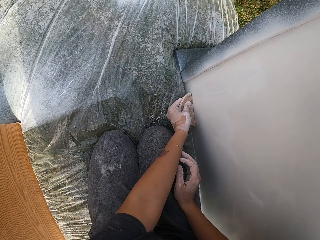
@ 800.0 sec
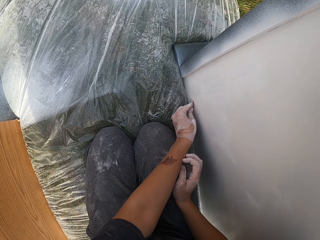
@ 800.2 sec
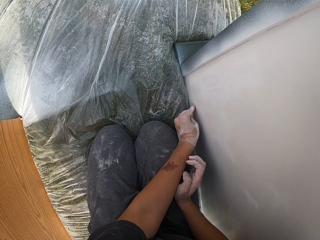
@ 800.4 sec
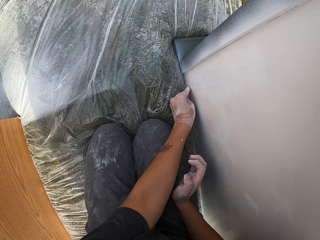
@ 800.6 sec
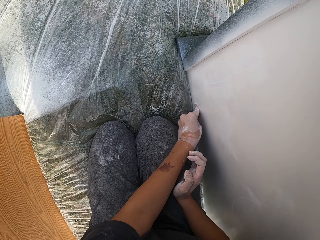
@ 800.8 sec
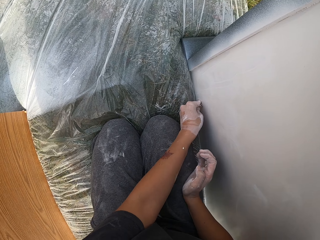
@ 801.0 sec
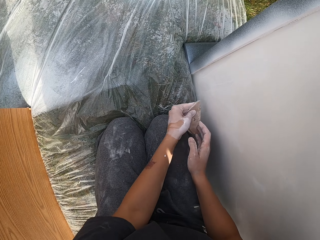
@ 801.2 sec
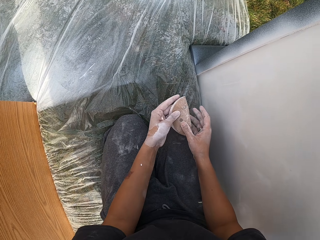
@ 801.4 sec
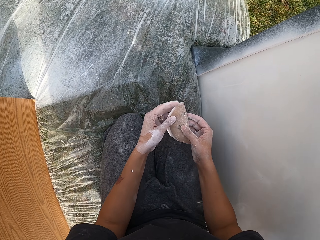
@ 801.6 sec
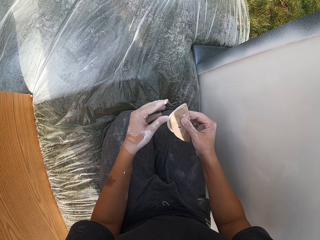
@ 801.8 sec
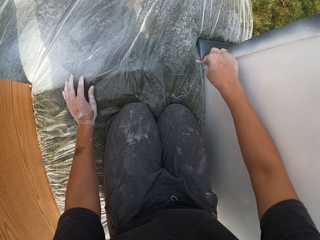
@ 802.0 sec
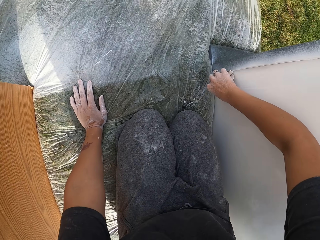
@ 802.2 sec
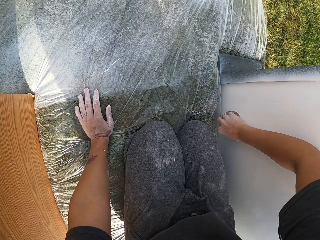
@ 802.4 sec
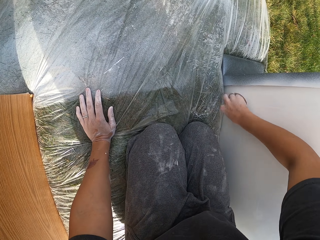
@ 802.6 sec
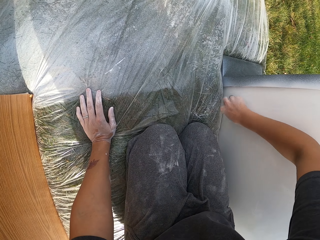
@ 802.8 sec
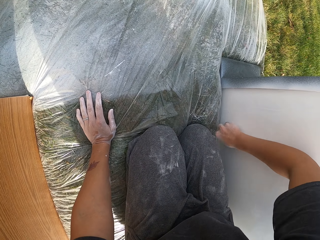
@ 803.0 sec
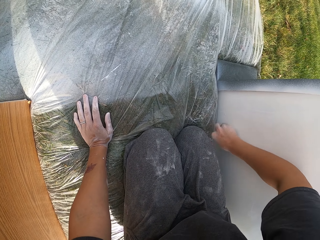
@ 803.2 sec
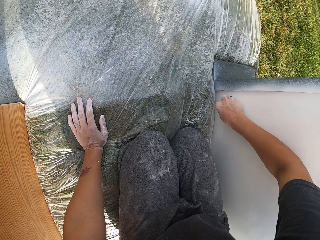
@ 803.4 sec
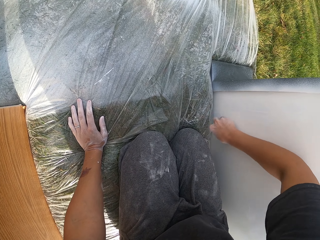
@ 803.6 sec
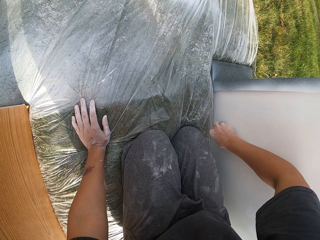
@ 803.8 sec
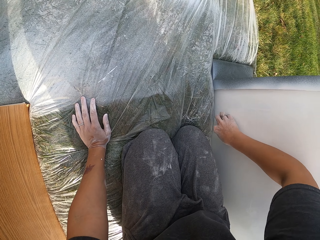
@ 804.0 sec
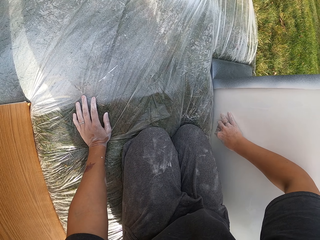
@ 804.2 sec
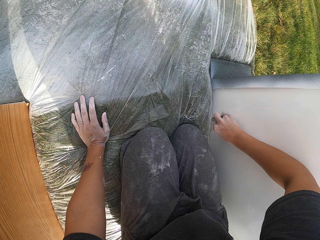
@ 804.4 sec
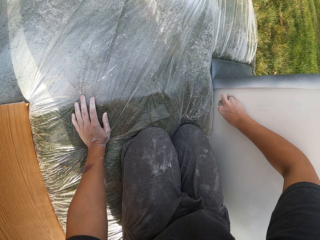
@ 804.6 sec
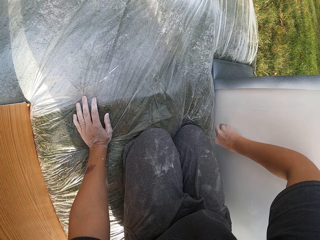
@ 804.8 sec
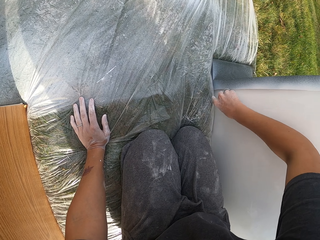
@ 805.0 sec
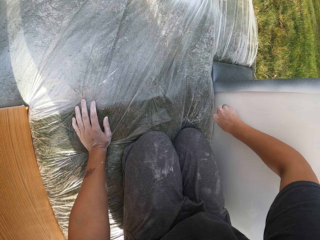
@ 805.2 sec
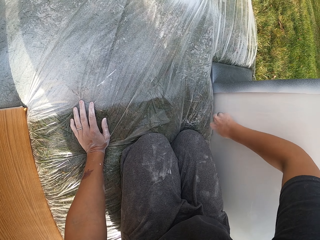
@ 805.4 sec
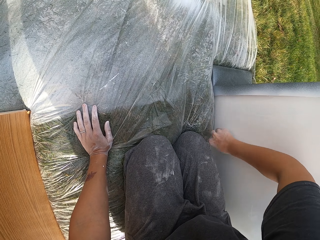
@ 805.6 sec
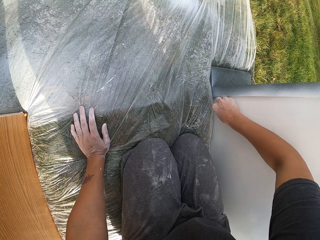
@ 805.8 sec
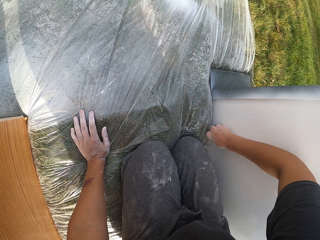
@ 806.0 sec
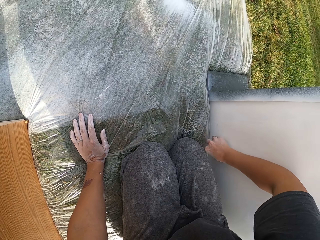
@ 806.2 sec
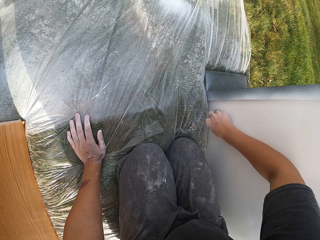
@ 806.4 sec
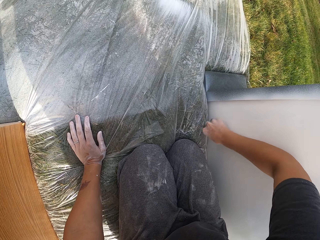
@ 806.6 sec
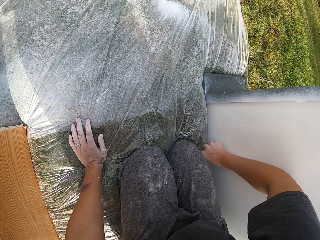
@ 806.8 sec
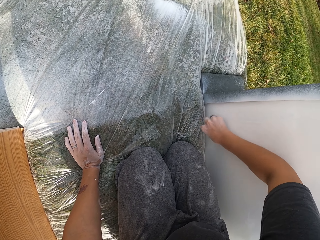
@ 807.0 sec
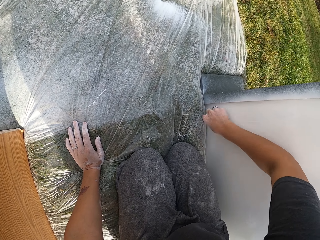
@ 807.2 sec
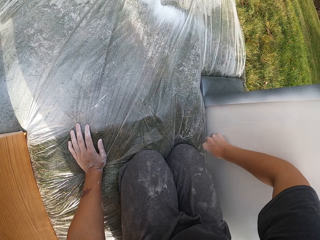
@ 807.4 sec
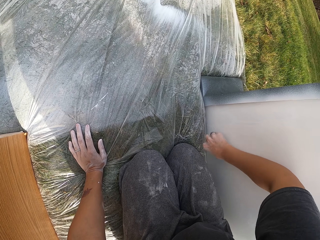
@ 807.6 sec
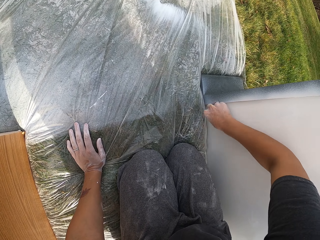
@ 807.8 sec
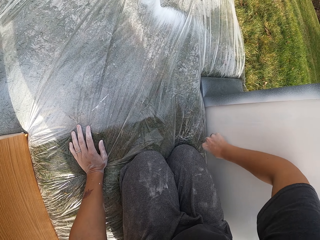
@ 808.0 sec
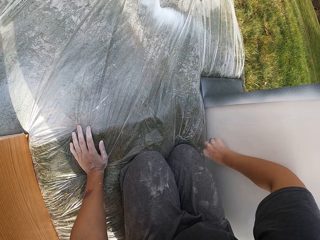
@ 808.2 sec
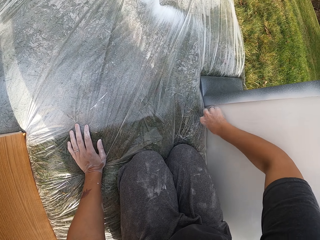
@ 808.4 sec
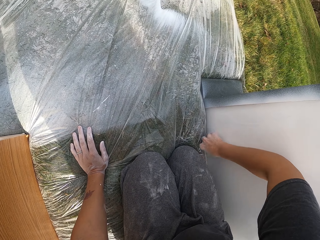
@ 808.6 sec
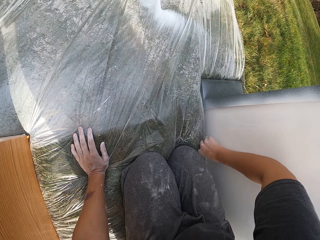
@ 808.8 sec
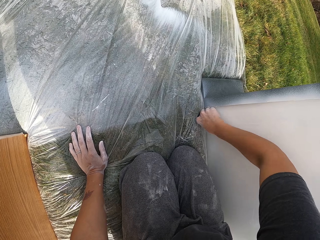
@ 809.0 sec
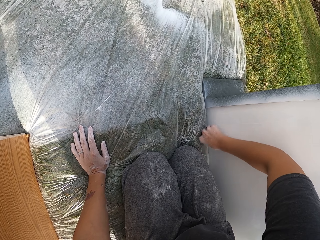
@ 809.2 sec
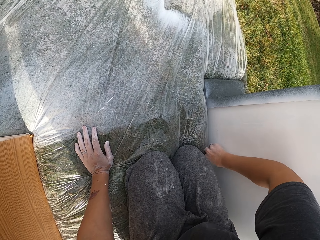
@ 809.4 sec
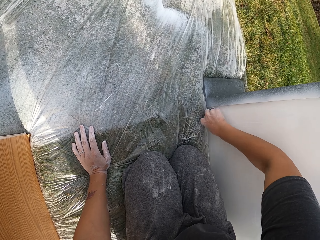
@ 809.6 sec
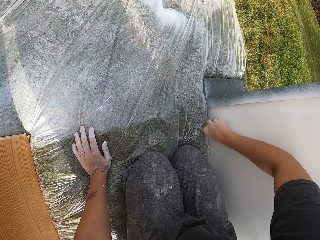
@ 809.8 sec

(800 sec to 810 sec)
The camera wearer smoothens a structure with sandpaper. They fold the sandpaper. They smoothen the structure with the sandpaper.

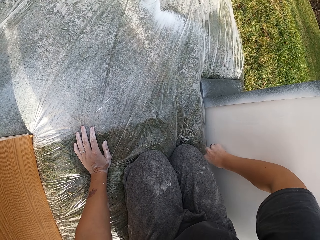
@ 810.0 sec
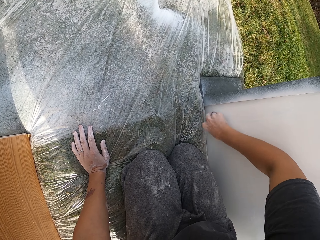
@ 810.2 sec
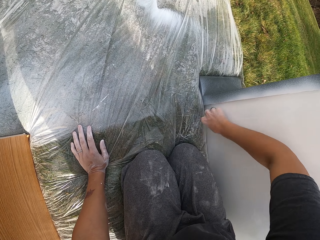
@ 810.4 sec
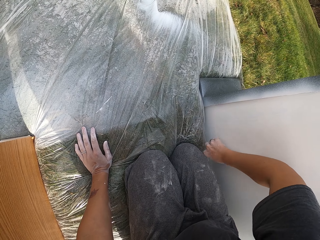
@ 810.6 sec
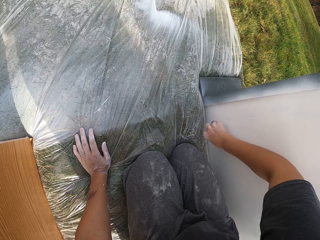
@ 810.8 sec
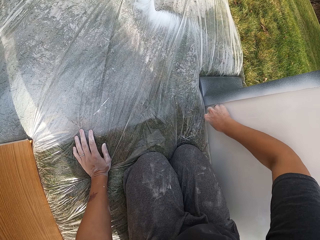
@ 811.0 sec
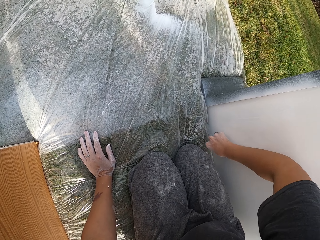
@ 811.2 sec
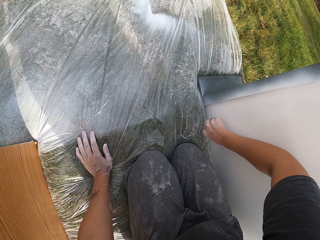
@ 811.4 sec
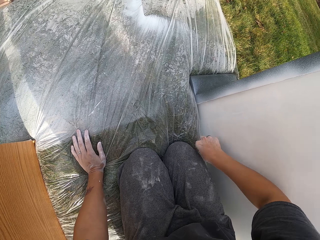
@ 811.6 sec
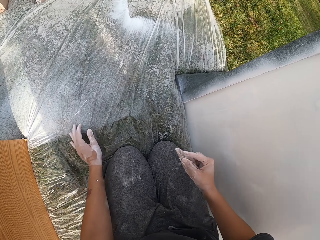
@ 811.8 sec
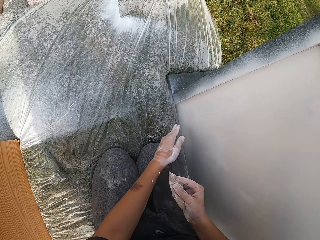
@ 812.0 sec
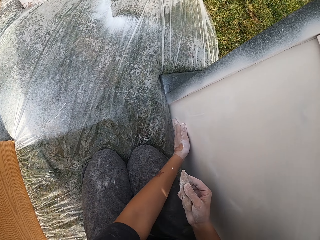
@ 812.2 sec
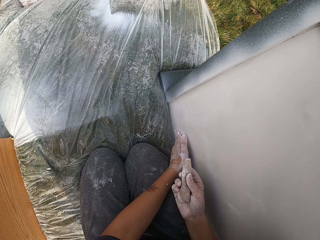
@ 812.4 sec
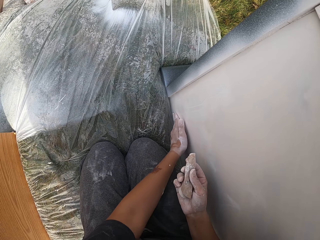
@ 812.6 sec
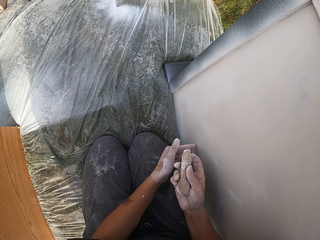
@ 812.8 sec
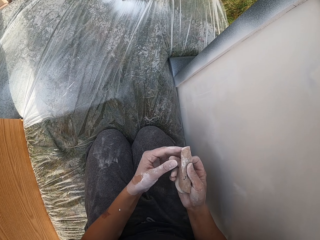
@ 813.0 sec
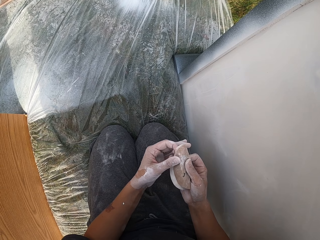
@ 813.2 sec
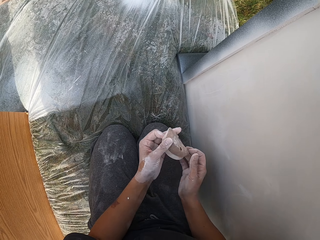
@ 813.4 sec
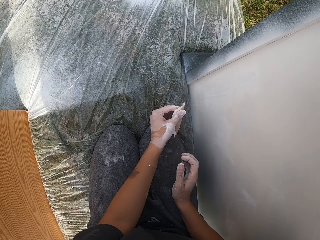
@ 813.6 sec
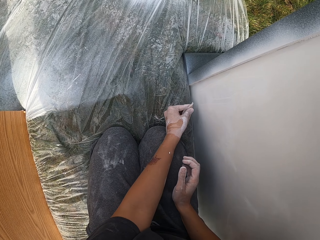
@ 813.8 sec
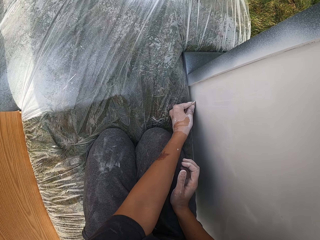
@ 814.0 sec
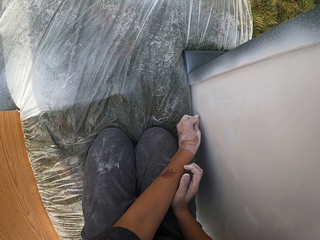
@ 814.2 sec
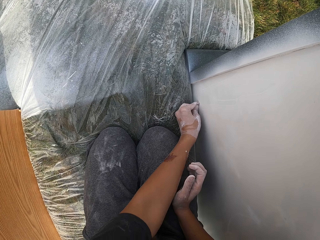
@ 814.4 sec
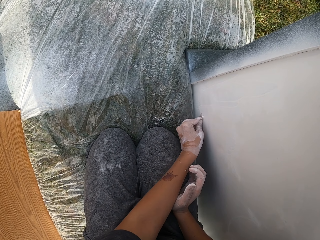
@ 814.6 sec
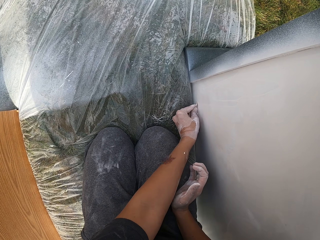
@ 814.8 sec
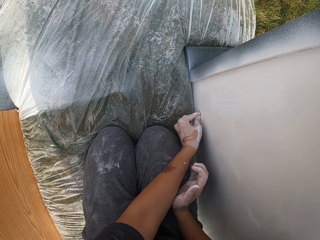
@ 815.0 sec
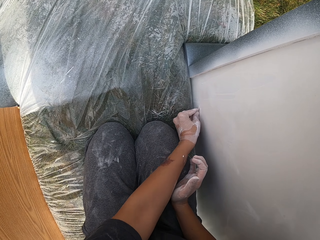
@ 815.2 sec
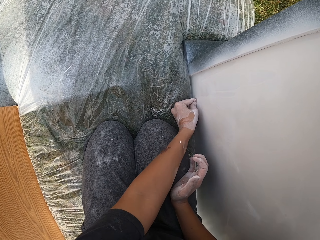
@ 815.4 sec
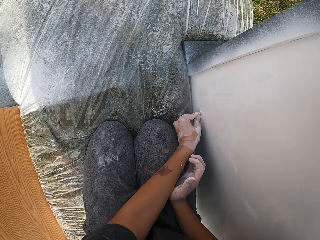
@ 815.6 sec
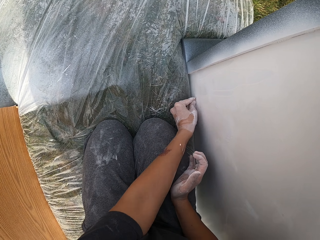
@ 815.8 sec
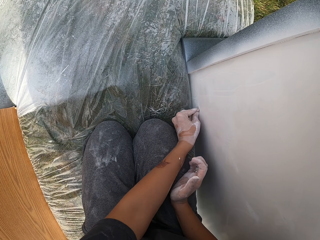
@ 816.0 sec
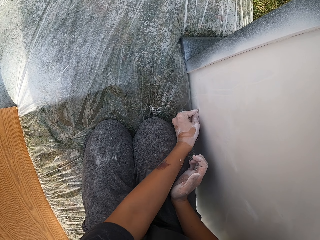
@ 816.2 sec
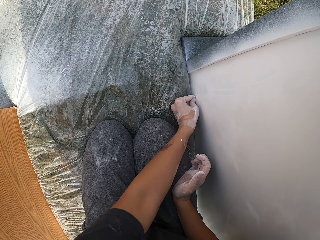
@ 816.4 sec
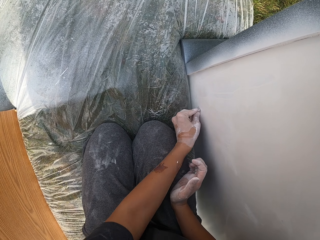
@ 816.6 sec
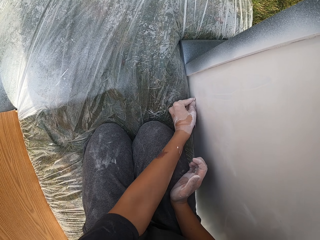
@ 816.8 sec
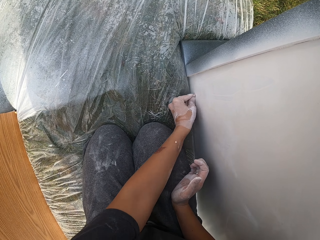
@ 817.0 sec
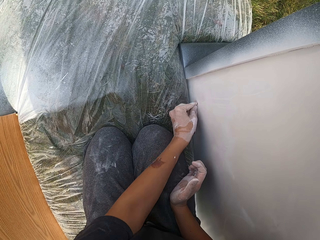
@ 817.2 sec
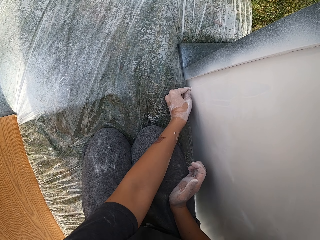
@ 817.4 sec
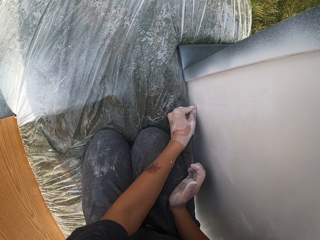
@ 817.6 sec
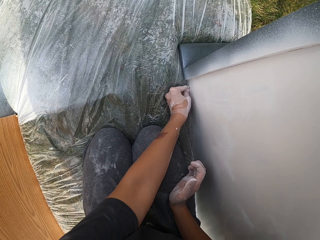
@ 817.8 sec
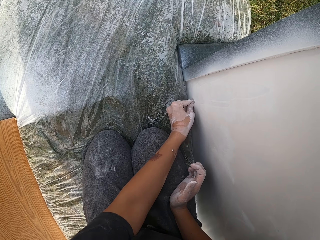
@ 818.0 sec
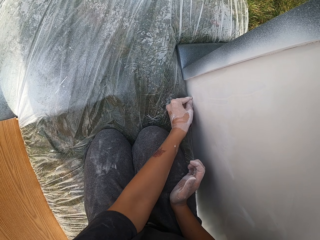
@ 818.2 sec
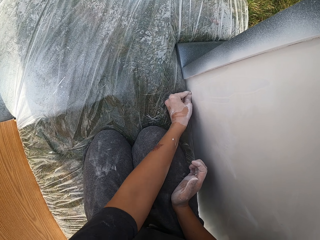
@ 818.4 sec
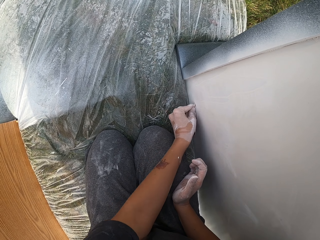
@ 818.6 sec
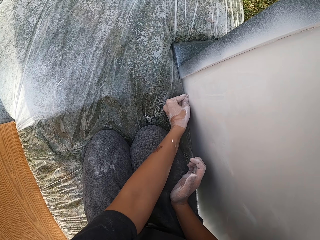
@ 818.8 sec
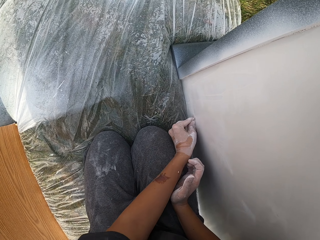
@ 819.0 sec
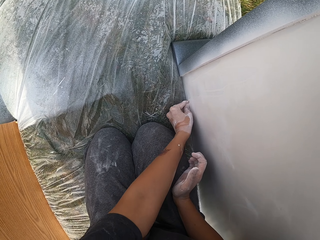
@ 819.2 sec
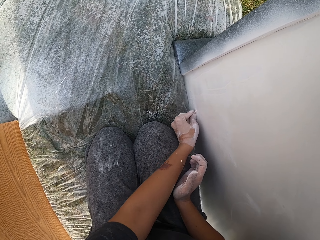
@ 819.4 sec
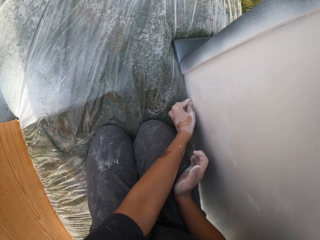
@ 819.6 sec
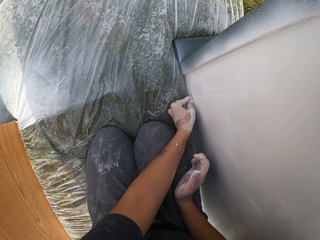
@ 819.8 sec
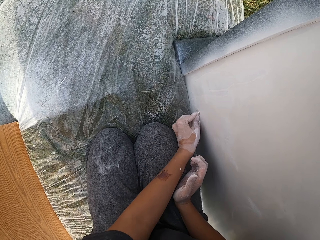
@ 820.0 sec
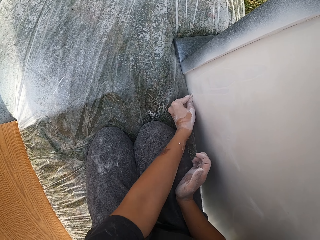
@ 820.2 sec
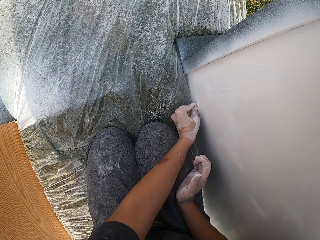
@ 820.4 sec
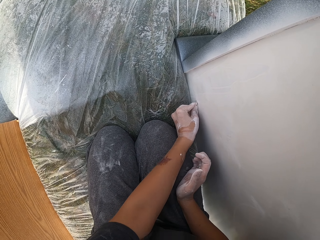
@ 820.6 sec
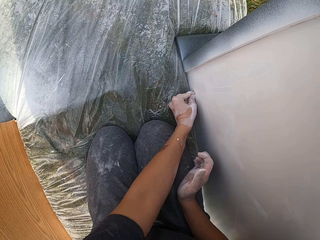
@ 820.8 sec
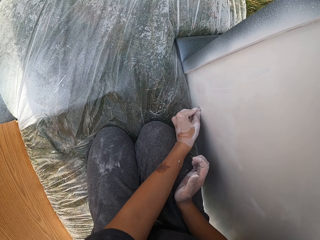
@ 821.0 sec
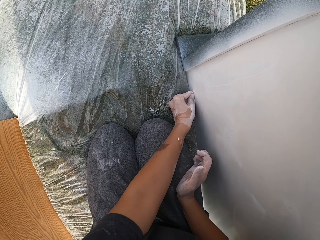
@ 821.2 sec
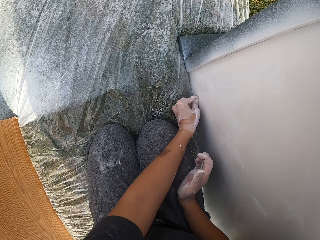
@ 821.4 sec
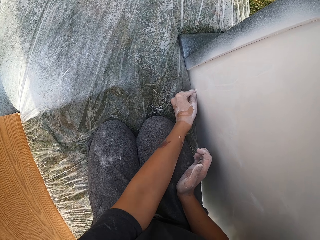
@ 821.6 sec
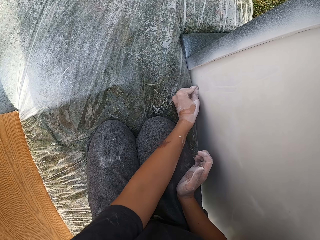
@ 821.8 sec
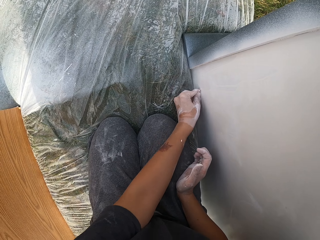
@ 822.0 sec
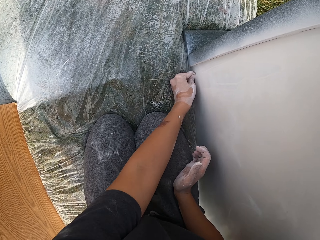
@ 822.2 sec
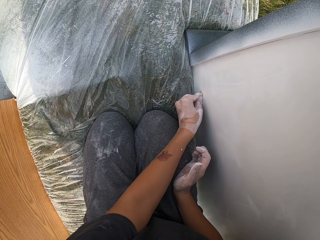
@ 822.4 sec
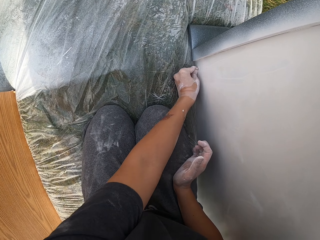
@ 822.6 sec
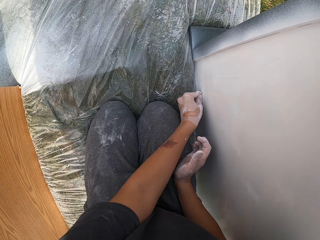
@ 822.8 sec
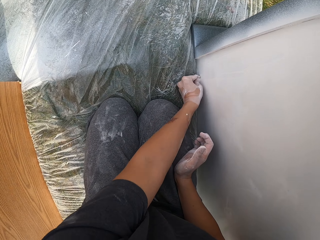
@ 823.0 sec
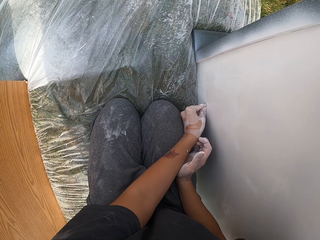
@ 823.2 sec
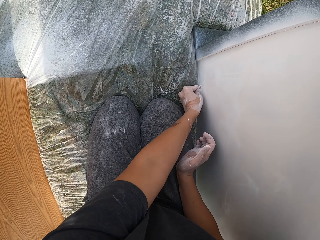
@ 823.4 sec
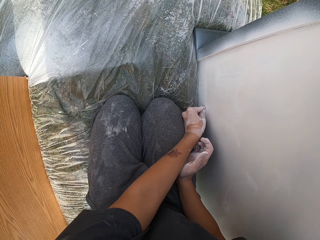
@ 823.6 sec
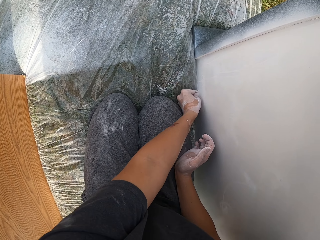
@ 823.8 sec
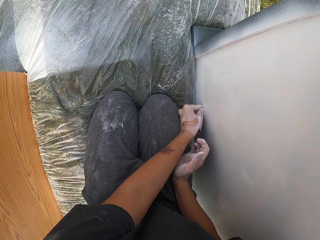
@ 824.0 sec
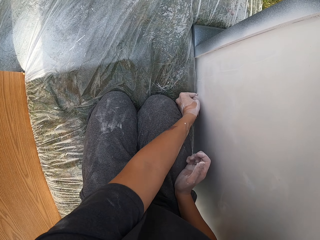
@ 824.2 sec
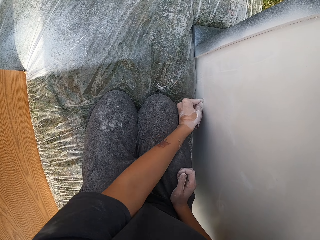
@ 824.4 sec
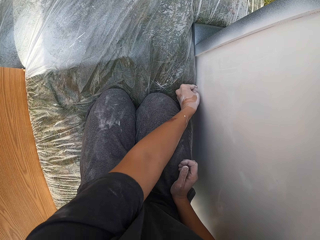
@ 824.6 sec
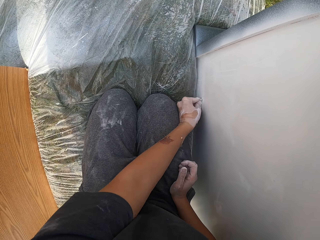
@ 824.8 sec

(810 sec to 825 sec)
The camera wearer rubs the structure with the right hand. They stretch the sandpaper. They move the left hand. They smoothen the structure with the sandpaper.
